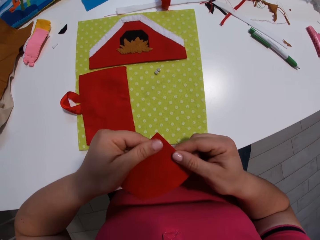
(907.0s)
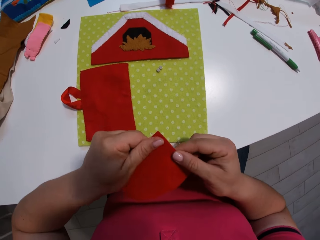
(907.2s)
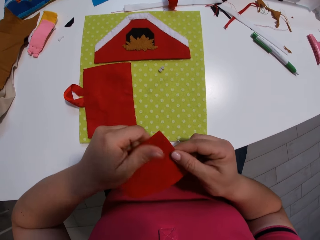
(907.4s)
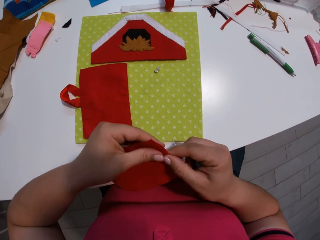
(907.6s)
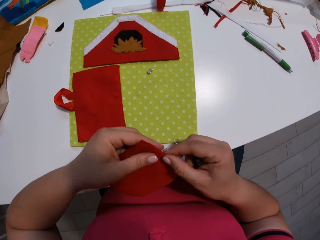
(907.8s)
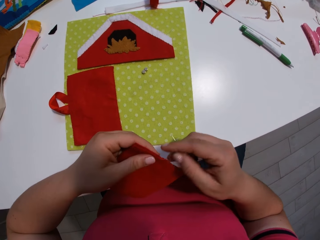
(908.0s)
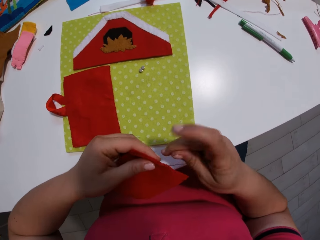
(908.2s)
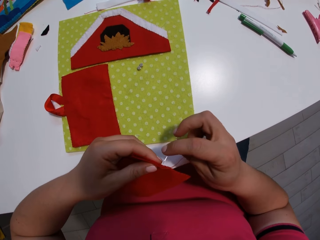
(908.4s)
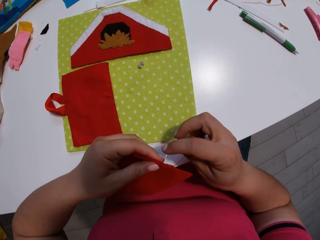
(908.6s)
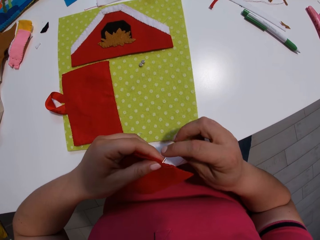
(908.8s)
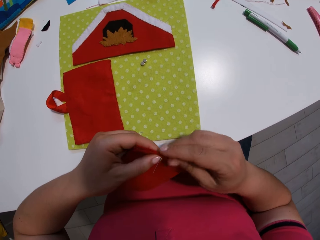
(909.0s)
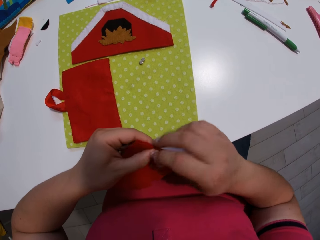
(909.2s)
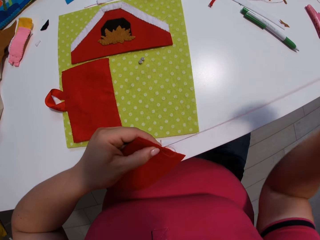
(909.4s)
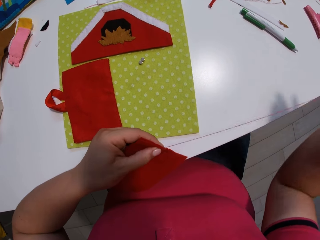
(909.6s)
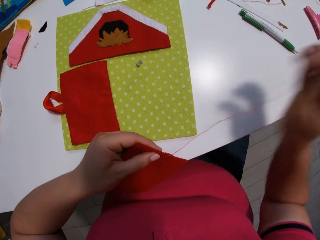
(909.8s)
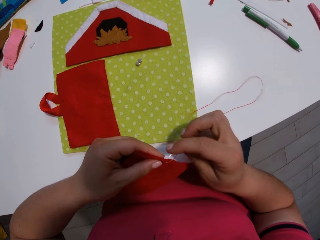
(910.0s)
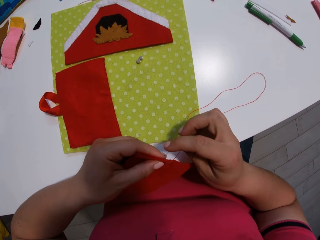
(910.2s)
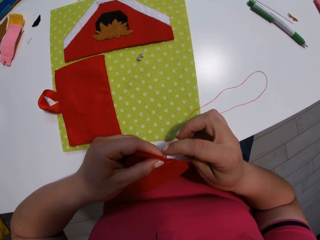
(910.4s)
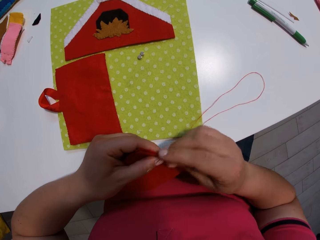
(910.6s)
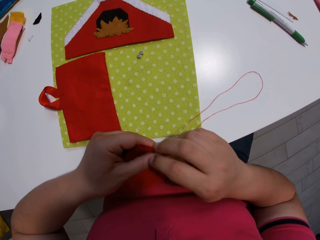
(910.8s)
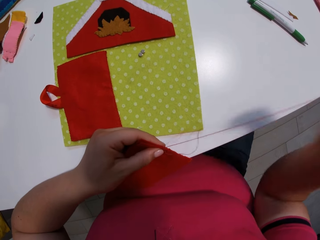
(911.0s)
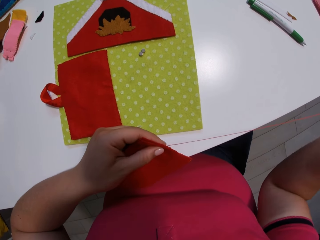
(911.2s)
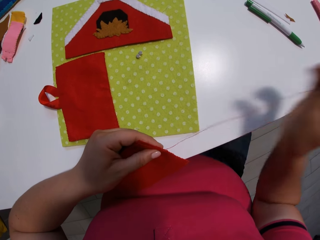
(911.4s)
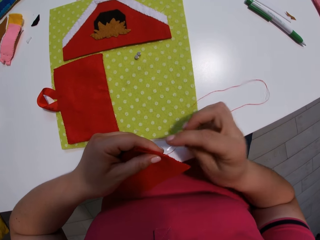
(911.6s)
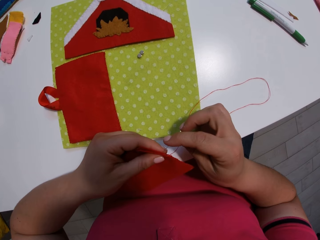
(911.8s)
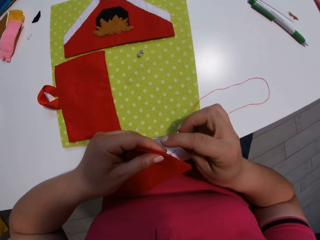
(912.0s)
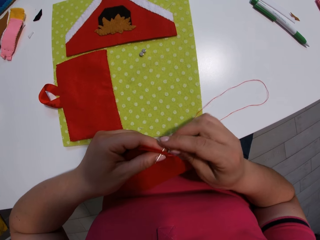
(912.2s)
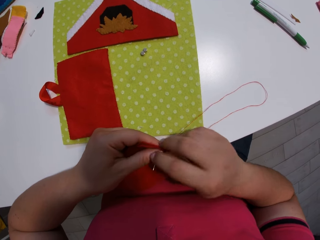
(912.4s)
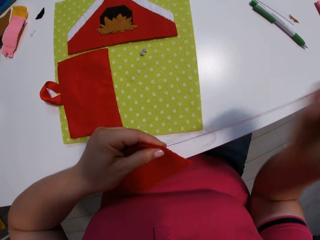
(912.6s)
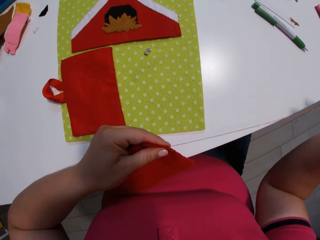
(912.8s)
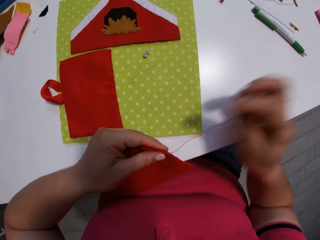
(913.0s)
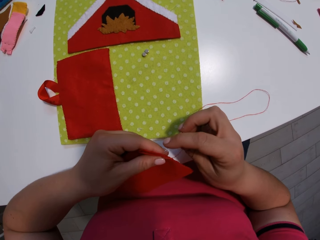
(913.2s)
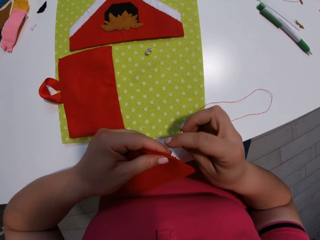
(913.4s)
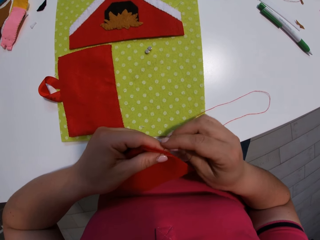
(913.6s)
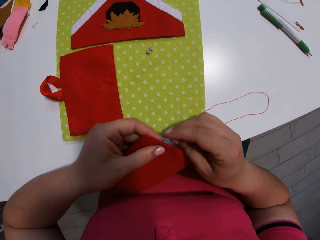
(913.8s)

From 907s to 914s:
The camera wearer levels the pieces of cloth. They stitch the pieces of cloth with the needle and thread.

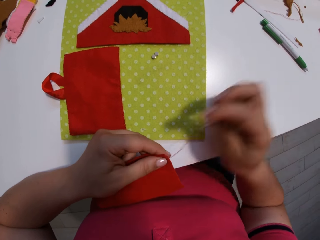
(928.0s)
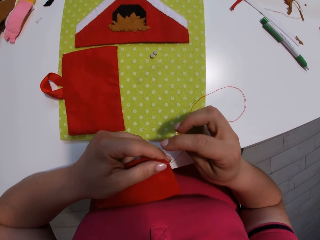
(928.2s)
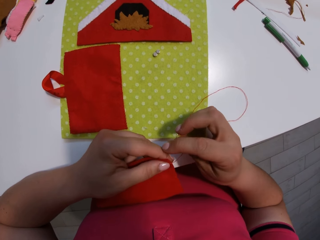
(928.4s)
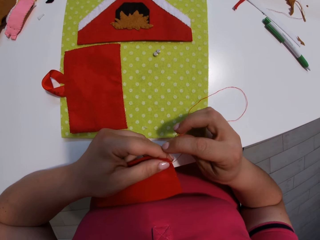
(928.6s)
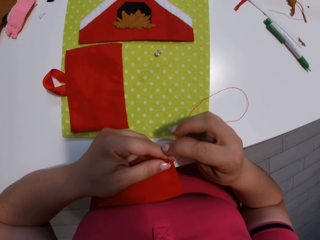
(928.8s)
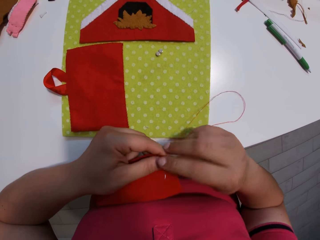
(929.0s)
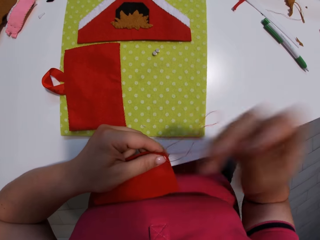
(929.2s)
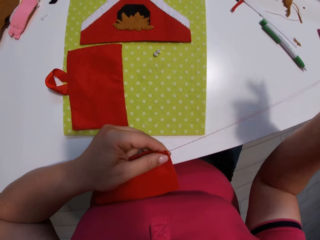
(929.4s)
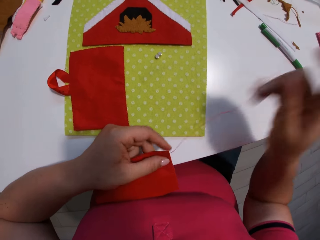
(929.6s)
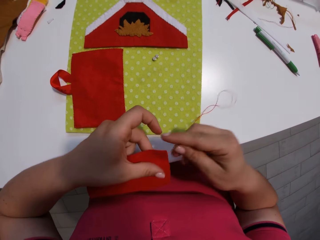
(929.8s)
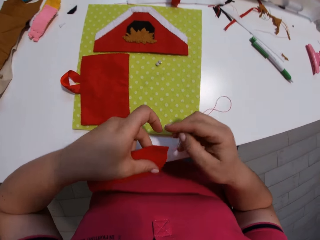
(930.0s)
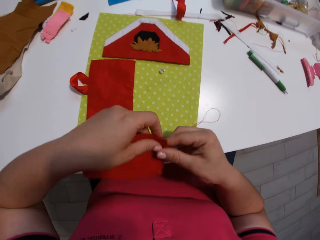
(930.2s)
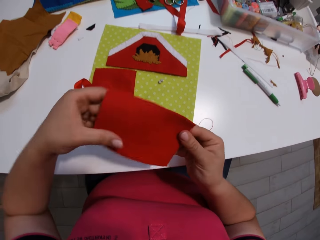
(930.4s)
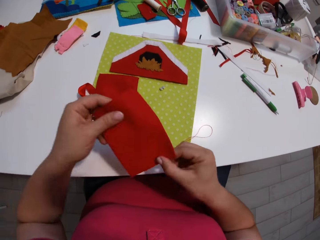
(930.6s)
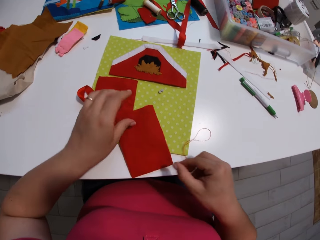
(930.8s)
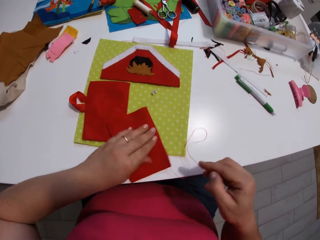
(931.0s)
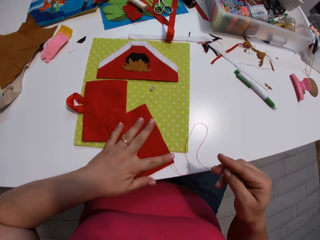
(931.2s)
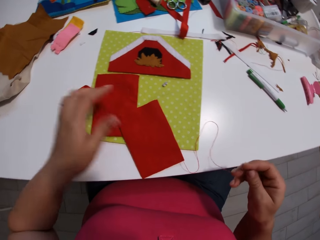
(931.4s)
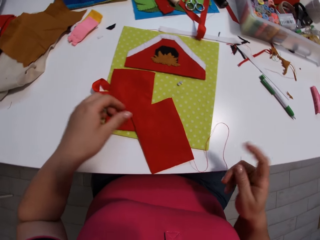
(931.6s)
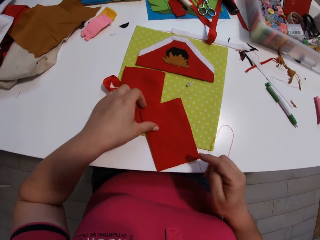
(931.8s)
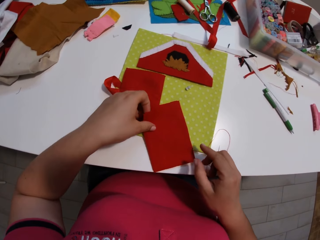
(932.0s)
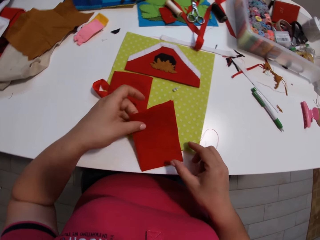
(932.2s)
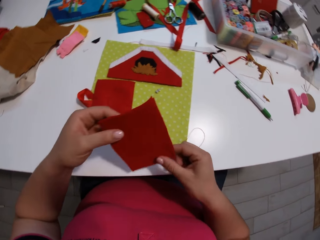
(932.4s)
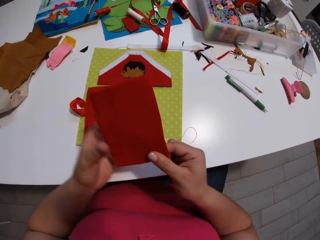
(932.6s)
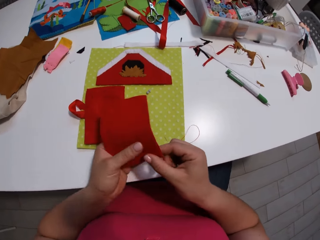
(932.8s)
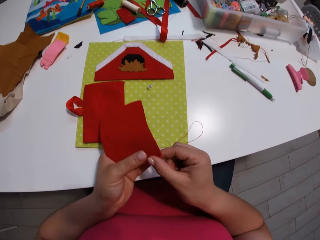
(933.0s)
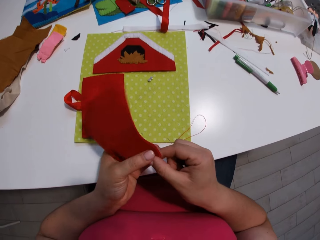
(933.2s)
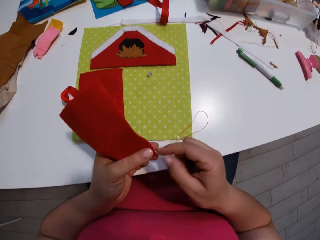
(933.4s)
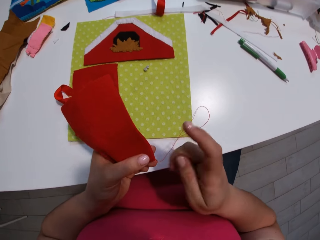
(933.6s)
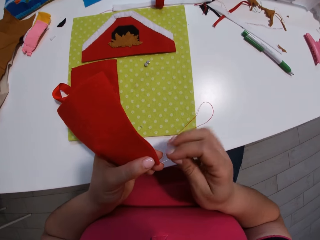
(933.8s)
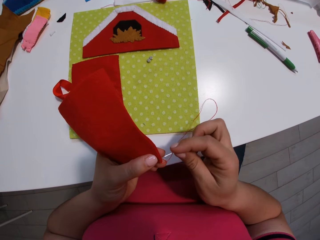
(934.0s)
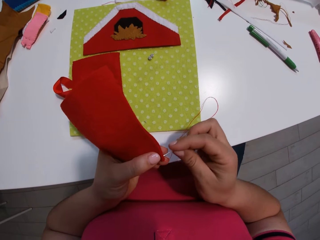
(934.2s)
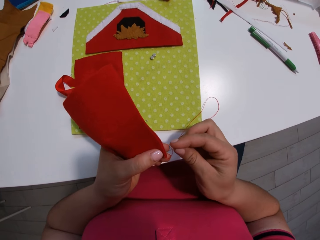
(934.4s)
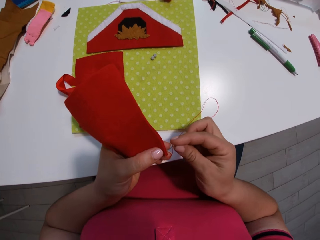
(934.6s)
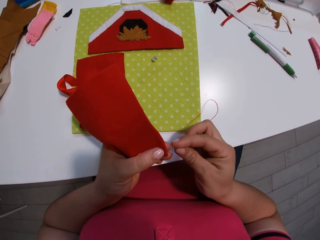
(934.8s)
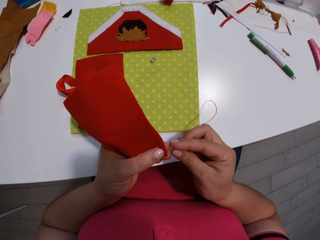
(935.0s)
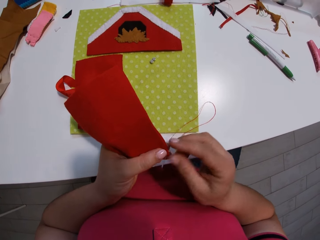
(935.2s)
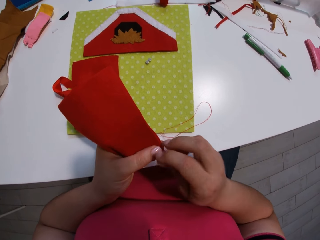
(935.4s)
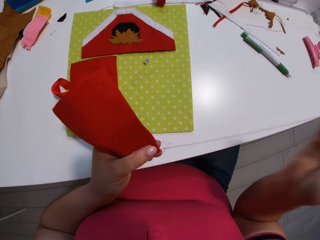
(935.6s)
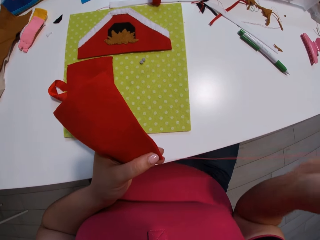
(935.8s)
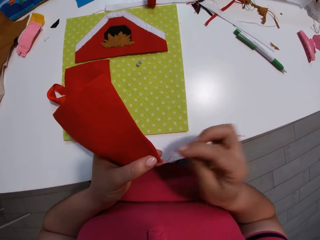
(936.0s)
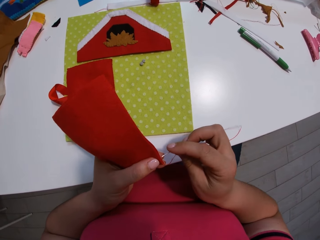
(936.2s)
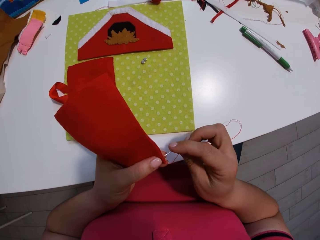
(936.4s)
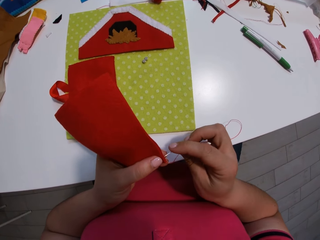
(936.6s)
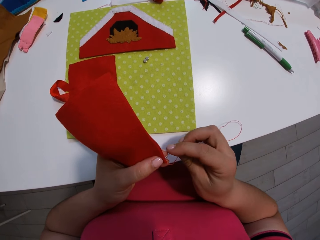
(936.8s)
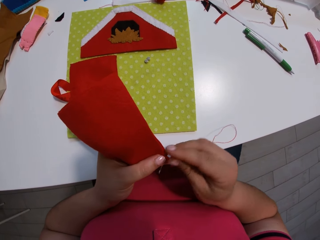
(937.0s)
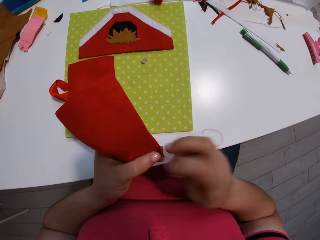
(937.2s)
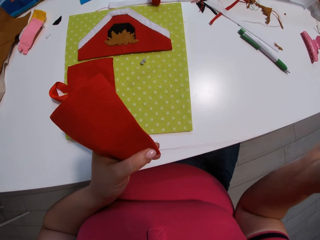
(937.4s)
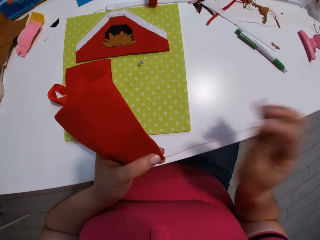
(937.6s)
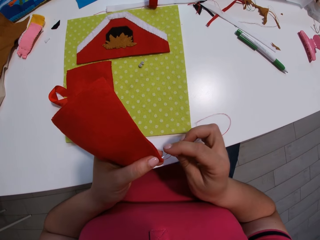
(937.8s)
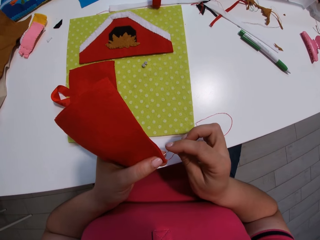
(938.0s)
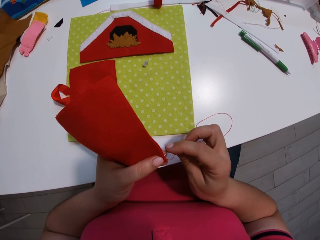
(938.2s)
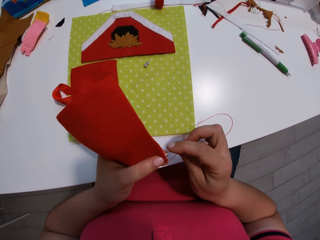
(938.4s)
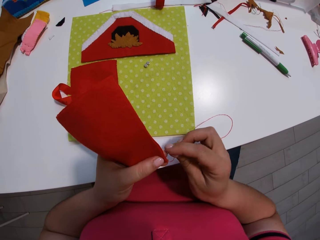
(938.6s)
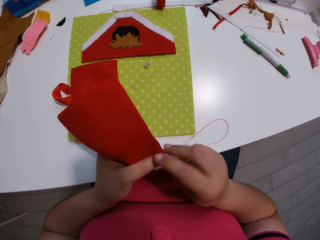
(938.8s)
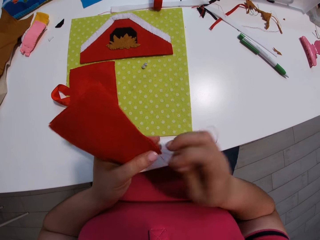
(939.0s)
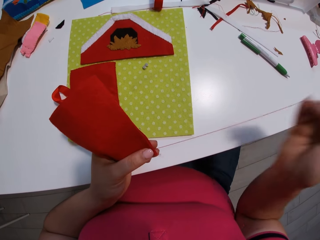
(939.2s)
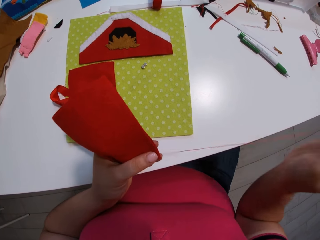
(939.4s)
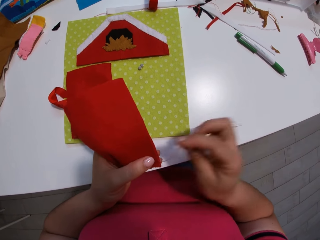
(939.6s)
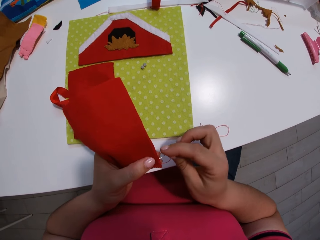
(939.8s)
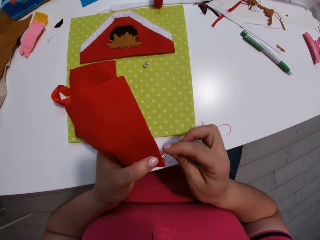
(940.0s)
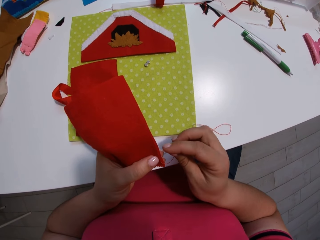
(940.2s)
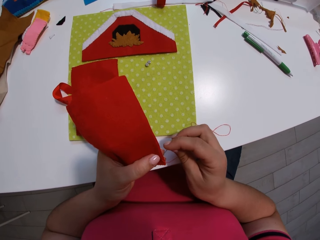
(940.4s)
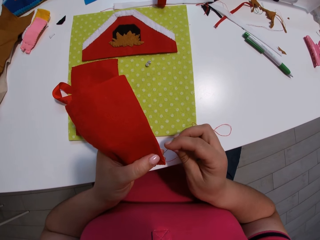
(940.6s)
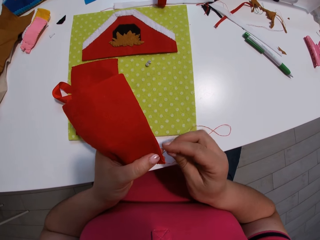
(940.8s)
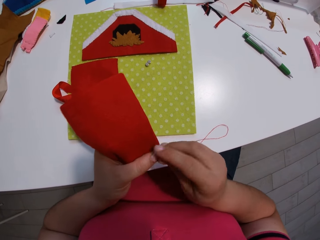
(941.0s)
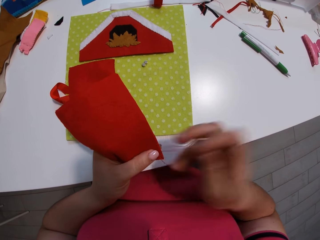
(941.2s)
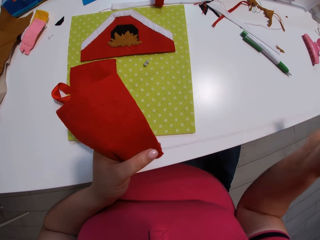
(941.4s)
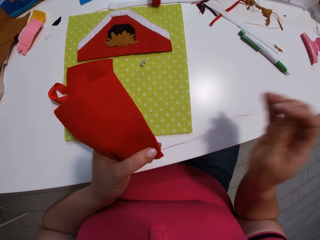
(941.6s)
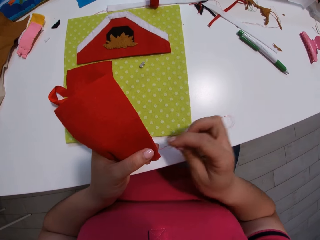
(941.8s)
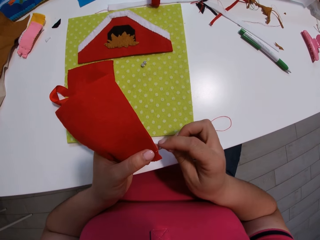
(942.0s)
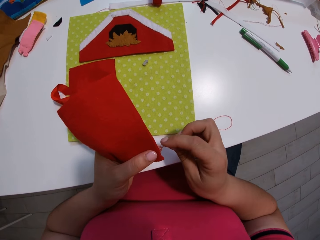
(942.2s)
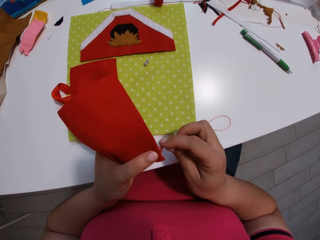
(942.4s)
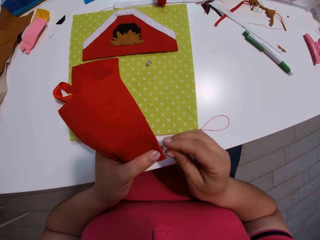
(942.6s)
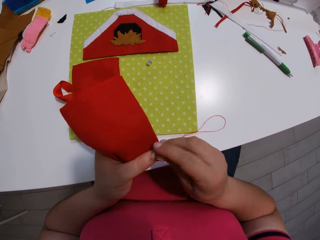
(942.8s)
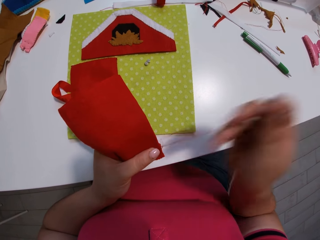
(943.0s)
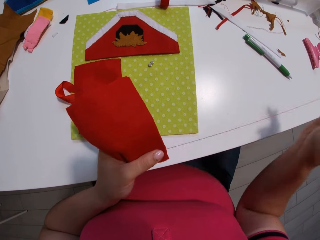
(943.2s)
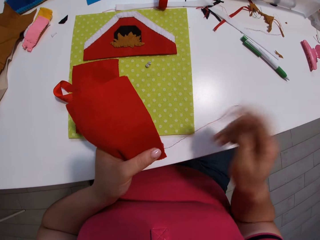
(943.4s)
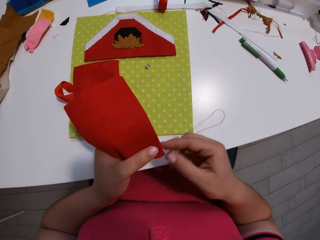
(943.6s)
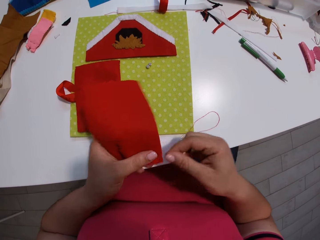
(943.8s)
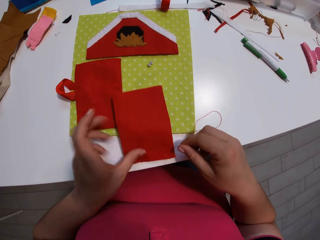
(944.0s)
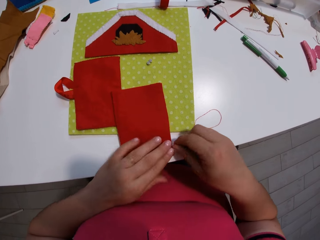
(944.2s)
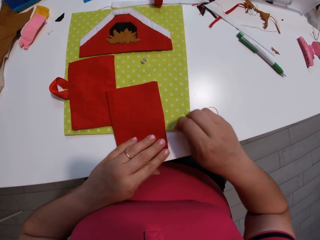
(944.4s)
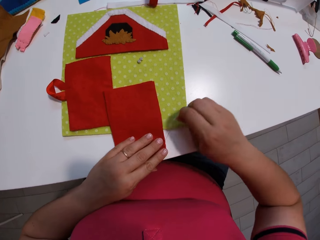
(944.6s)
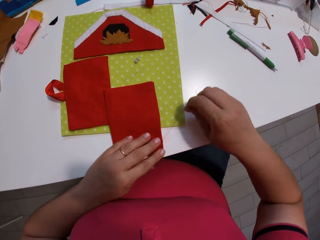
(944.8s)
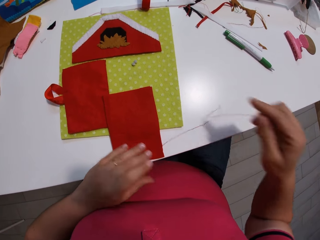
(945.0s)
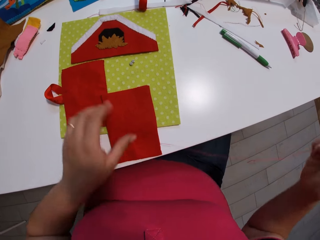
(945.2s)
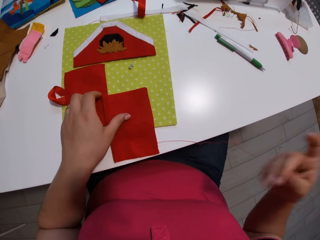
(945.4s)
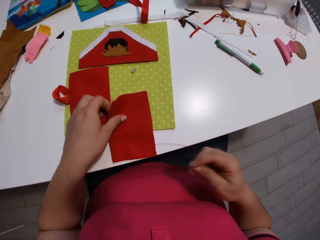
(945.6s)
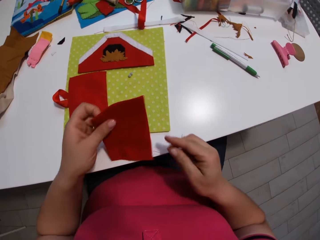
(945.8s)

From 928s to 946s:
The camera wearer stops stitching the pieces of cloth. They put the pieces of cloth on the table. They pick up a piece of cloth. They stitch the pieces of cloth with the needle and thread. They stop stitching the pieces of cloth. They put the pieces of cloth on the table. They pull a thread.
